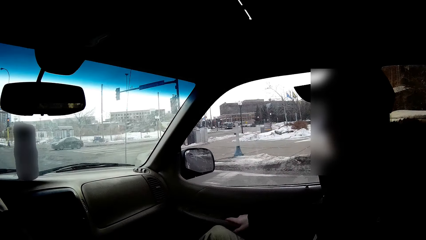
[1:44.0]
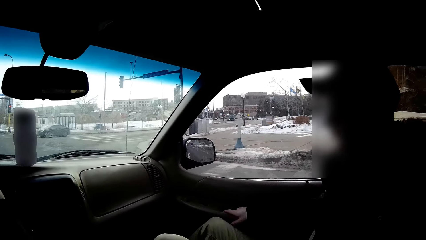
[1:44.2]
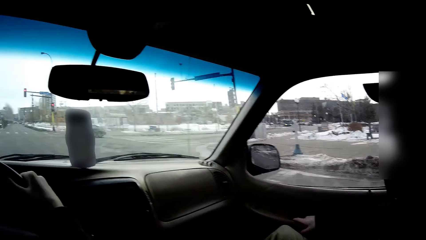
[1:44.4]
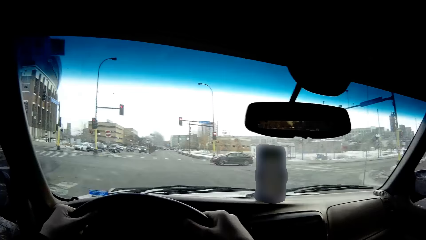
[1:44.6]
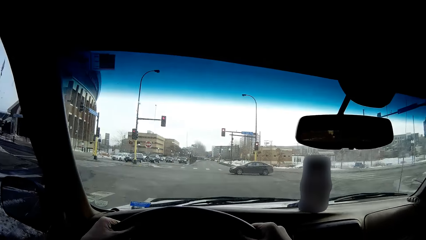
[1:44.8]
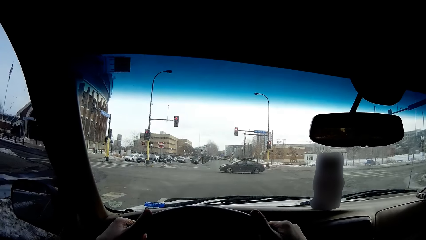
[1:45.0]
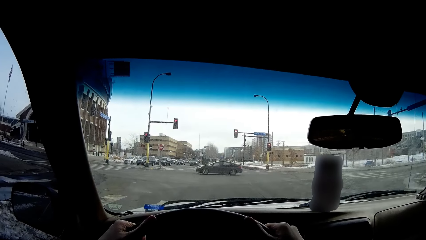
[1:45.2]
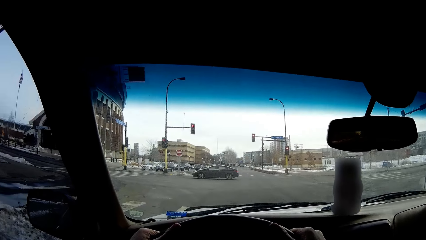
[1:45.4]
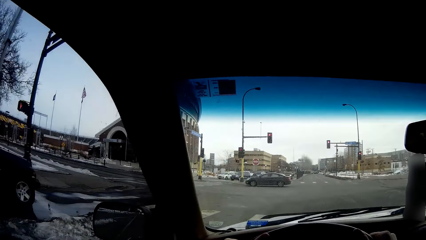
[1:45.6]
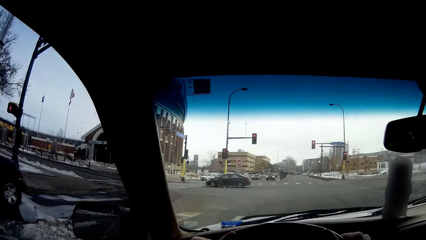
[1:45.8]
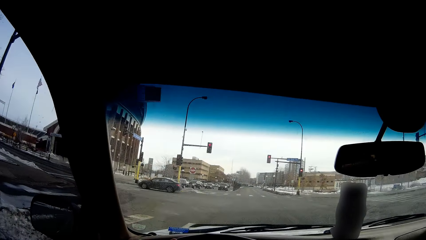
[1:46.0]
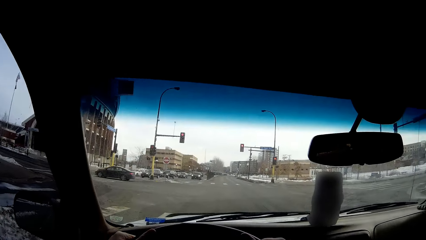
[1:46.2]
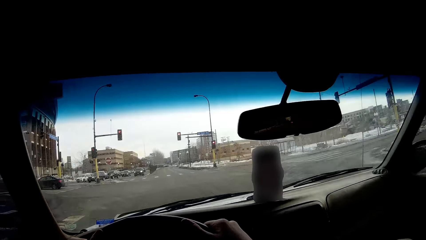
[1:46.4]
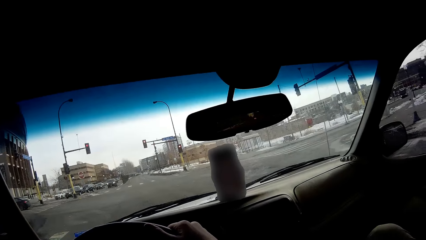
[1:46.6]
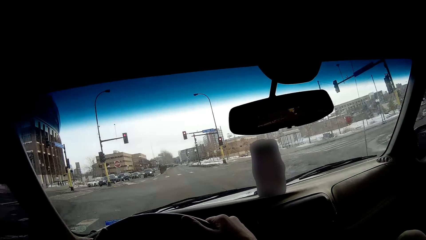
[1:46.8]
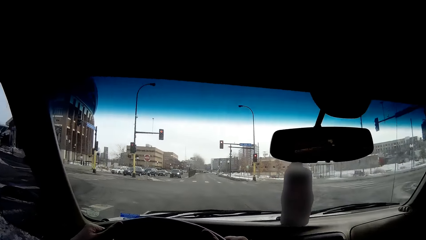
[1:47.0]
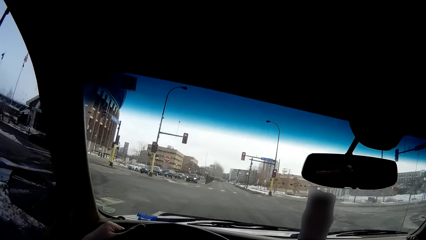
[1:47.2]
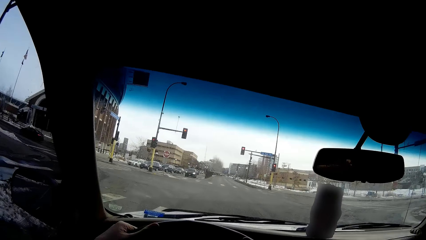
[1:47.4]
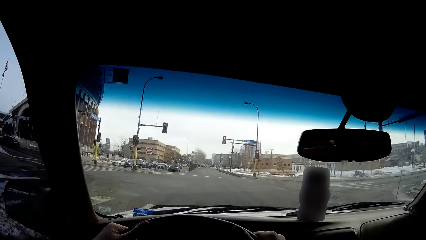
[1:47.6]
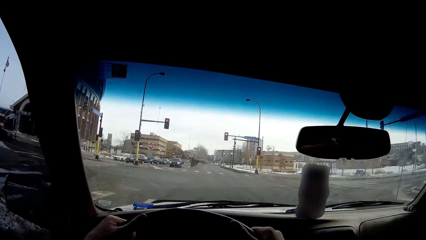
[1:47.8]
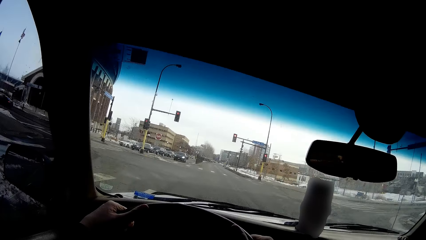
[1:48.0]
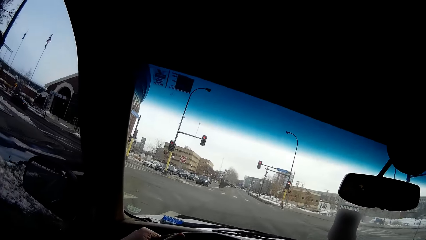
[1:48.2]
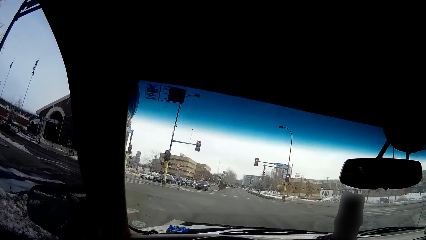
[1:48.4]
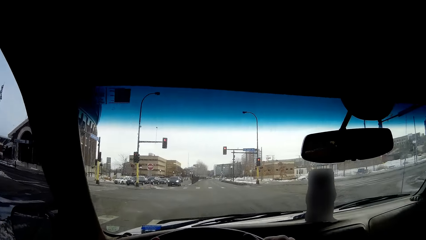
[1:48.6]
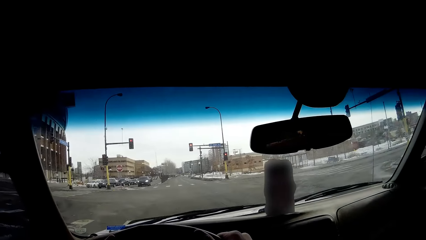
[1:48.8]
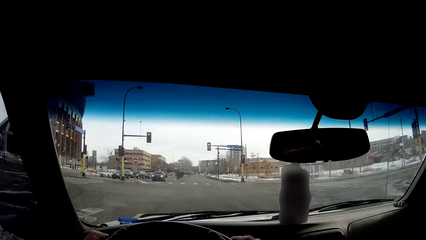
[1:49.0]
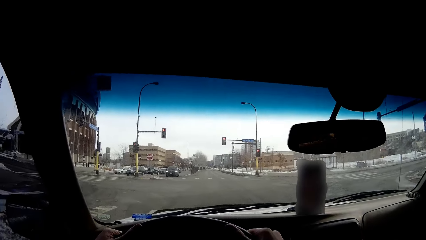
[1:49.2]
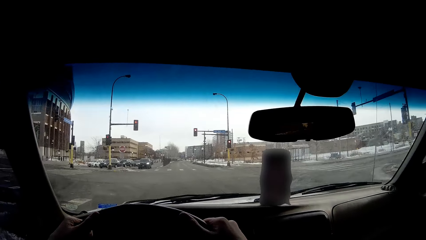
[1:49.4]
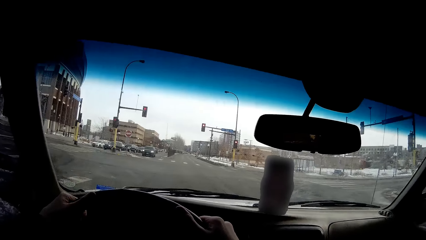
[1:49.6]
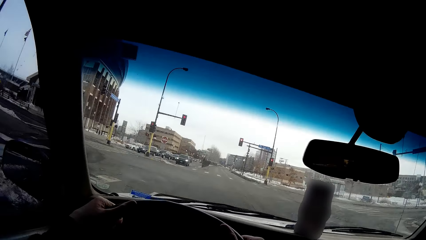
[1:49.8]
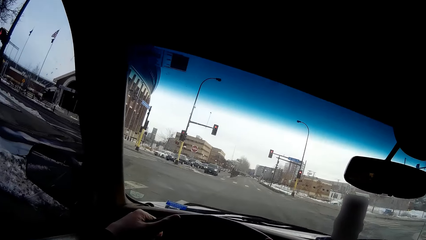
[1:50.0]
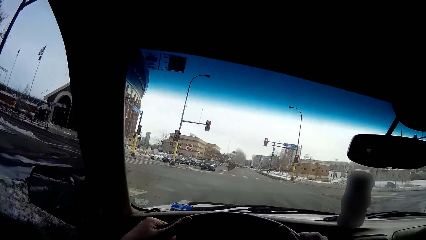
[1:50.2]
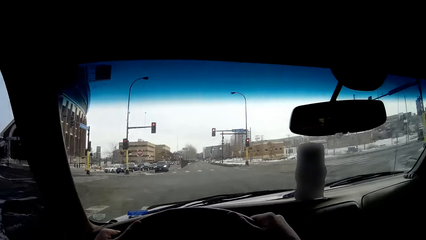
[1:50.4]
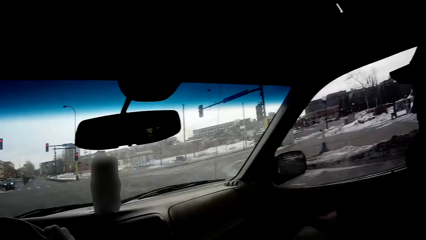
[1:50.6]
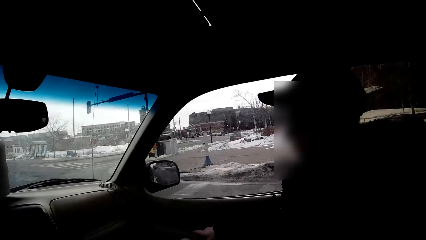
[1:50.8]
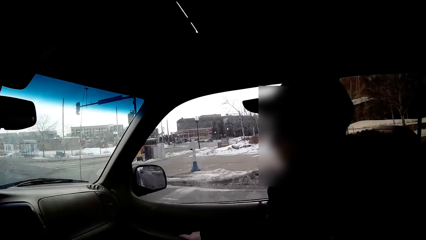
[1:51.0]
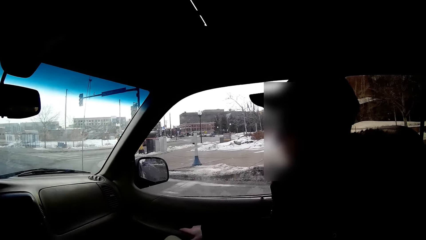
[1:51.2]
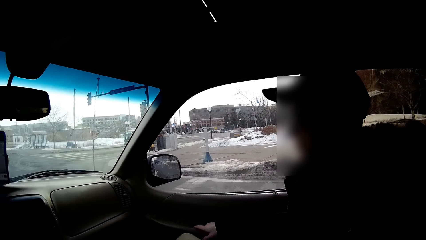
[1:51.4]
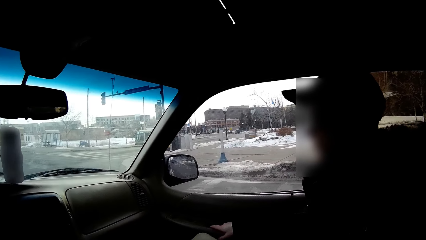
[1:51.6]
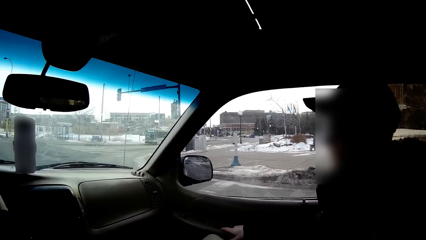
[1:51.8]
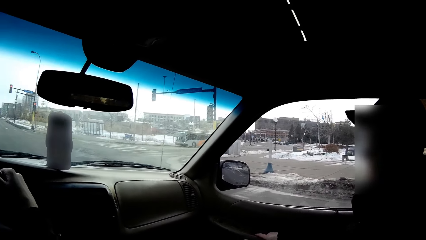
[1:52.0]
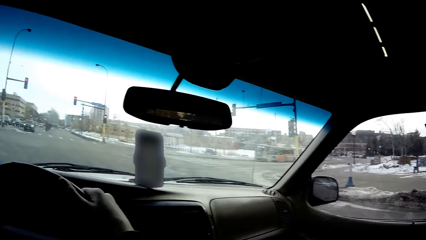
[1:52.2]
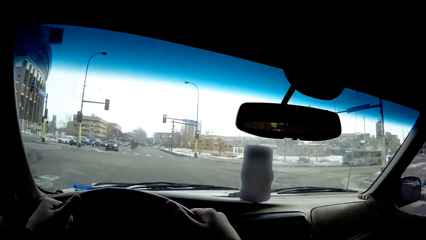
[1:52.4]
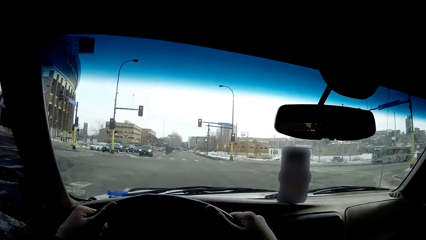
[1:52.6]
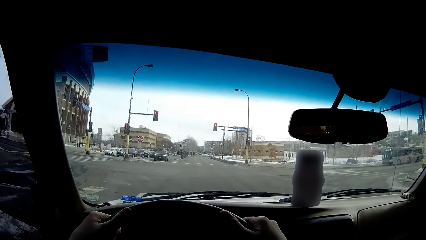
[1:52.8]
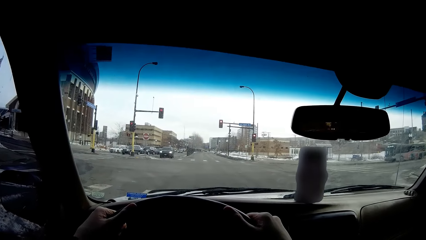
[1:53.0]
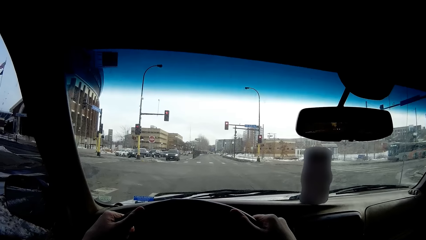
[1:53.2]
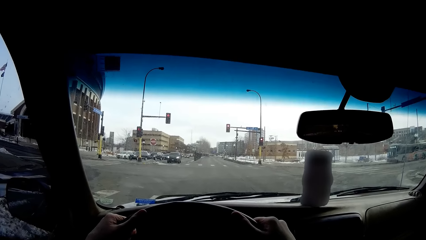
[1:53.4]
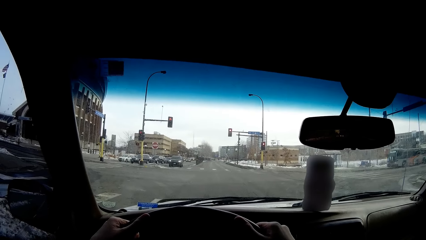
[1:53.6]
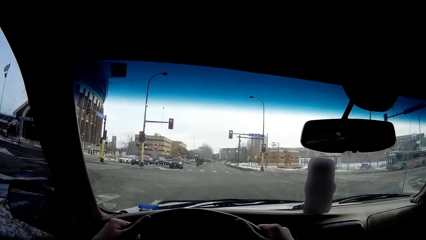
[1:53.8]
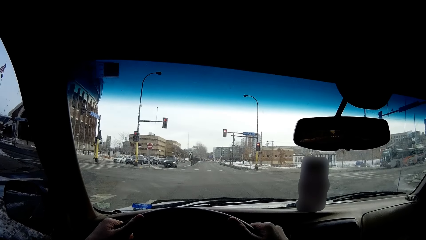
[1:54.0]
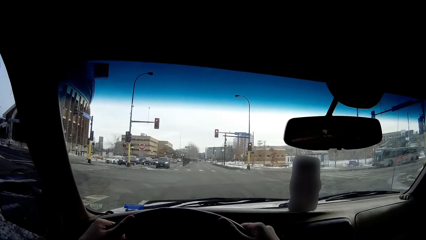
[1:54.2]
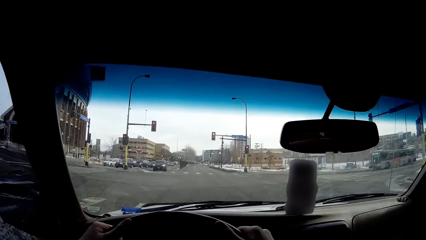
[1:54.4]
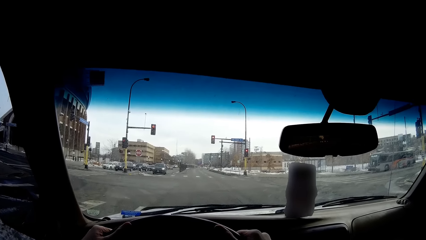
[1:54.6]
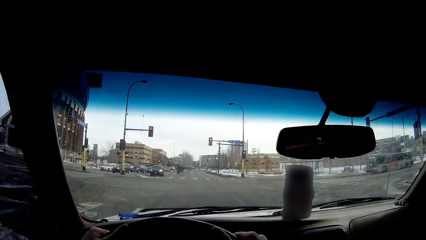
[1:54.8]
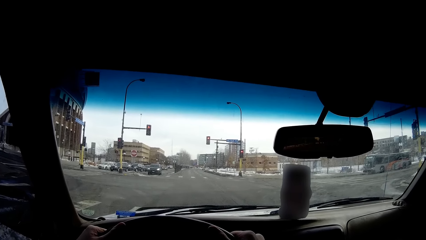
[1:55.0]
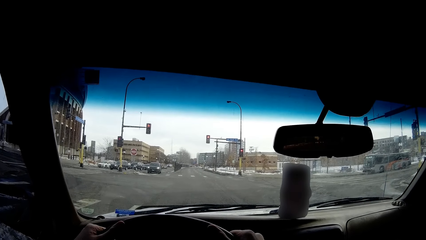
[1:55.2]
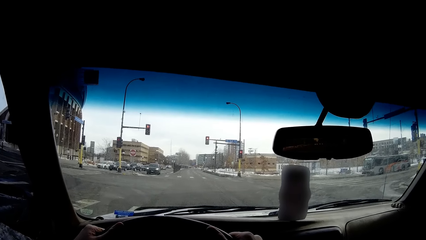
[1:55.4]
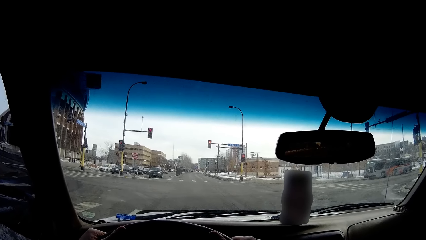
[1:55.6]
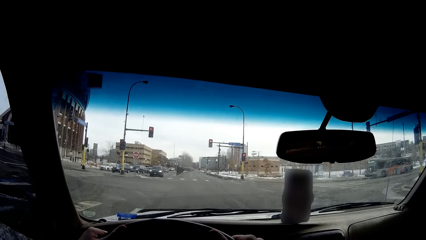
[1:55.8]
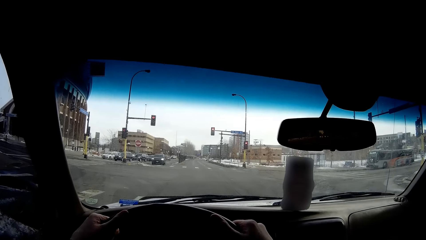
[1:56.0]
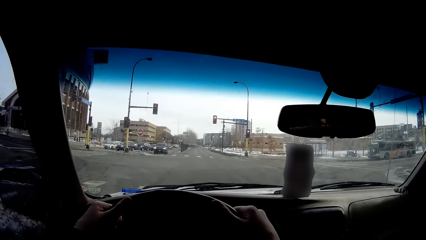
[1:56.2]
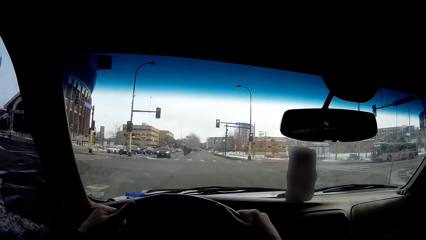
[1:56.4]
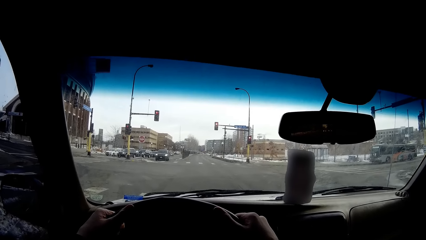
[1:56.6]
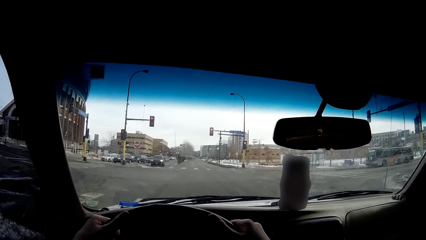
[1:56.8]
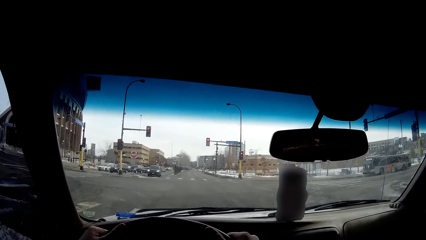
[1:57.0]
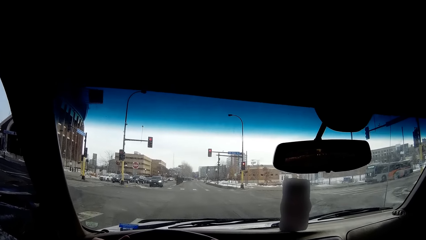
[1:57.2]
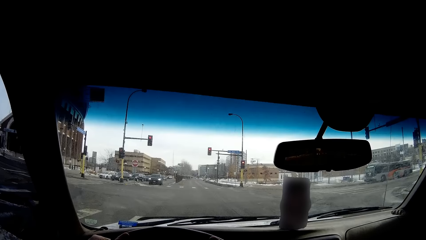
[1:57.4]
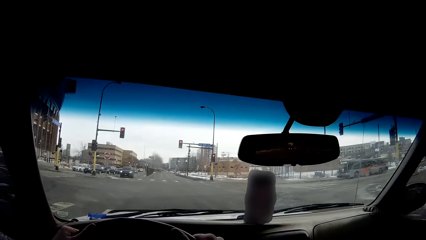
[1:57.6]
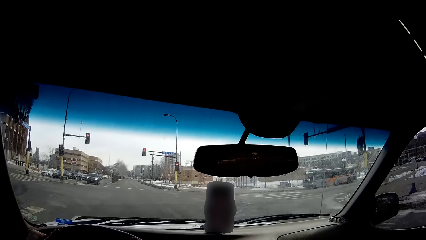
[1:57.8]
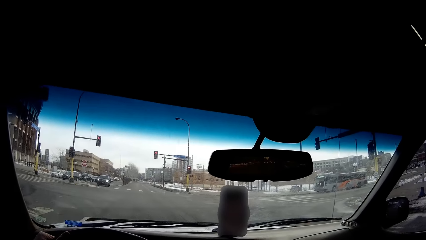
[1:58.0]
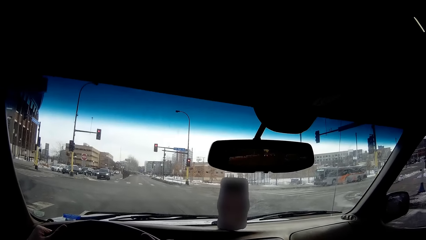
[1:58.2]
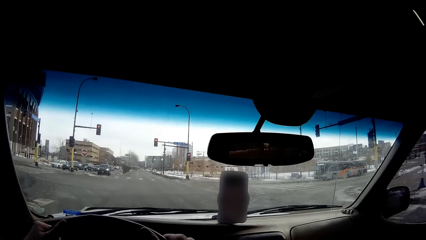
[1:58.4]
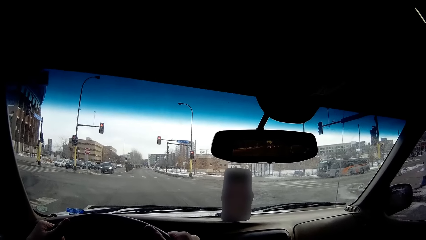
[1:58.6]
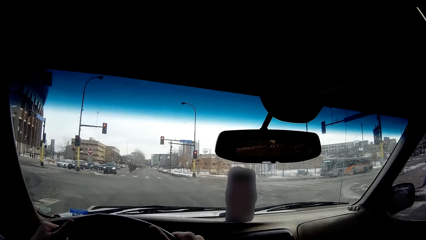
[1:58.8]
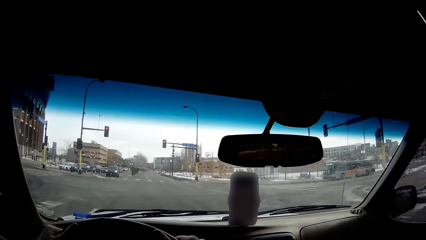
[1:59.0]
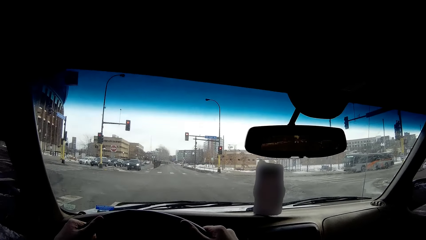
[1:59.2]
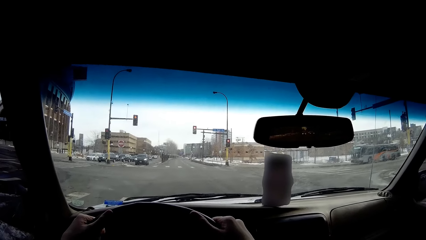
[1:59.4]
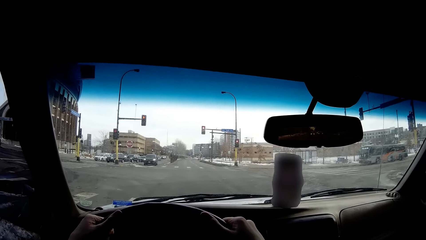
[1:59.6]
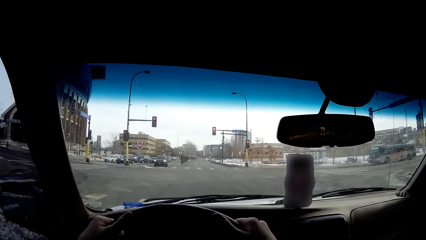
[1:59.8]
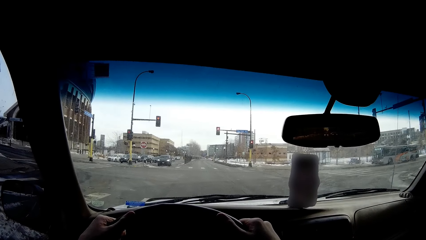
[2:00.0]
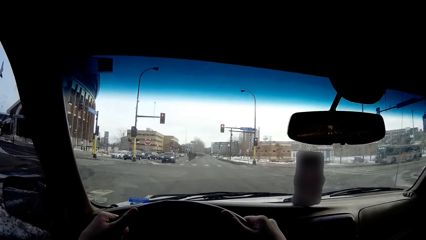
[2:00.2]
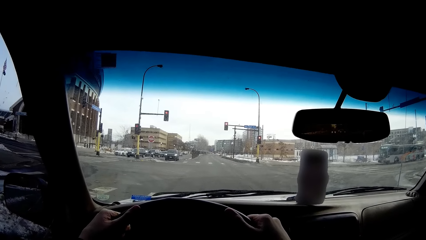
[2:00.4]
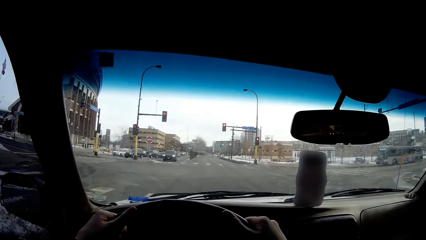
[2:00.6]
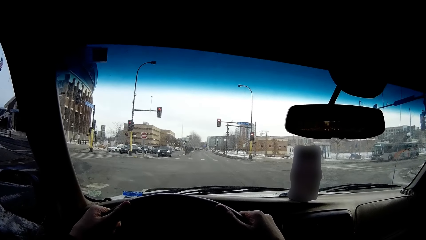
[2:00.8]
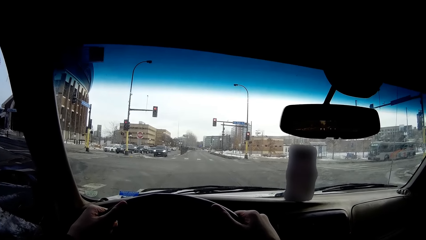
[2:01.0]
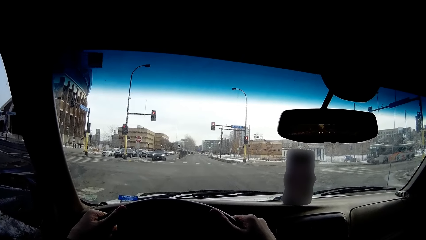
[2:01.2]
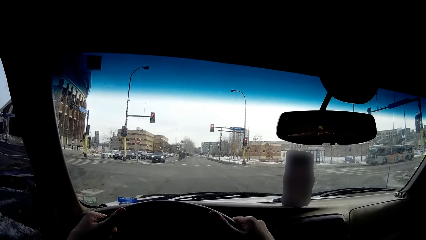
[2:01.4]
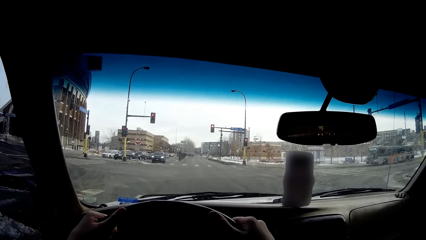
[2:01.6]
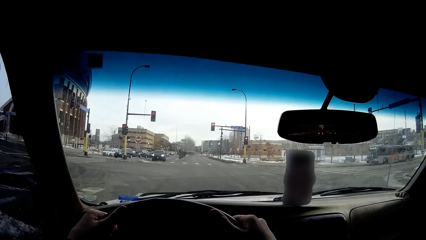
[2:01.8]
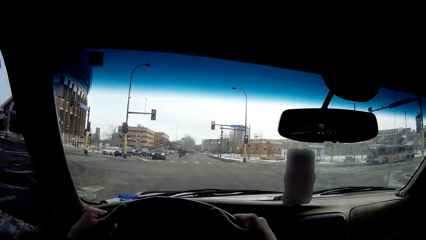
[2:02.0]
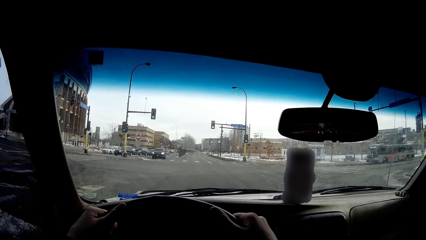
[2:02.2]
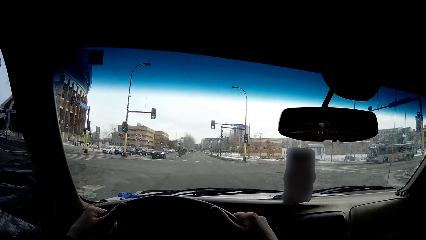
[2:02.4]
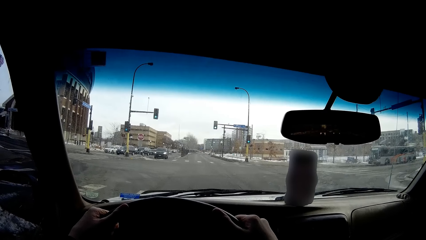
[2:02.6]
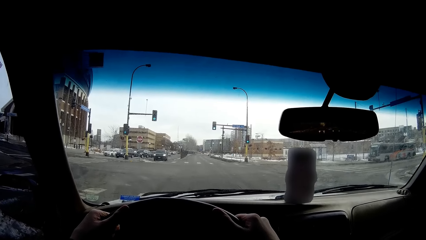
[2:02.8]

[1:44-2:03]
The camera wearer looks around the street. They look at a man. They stare on the road.
